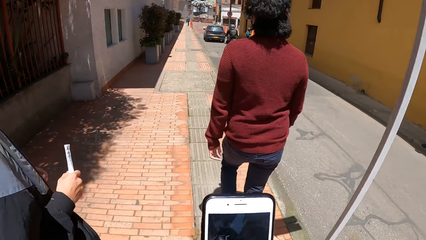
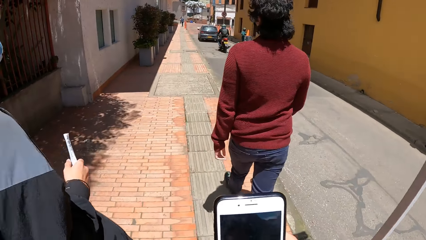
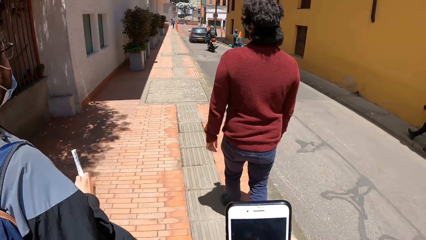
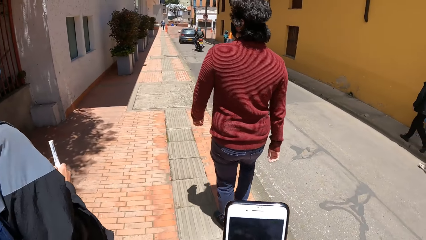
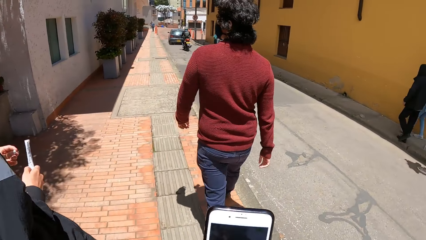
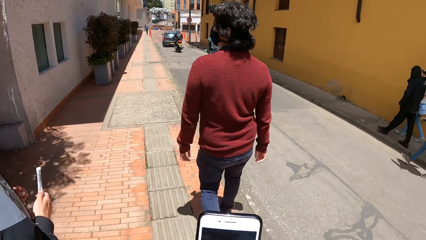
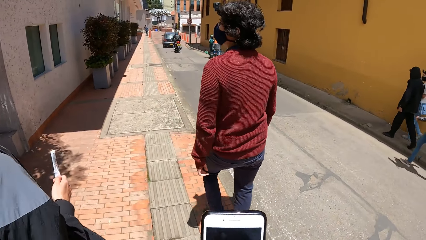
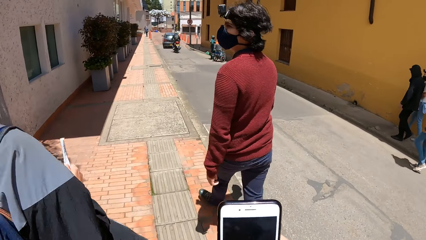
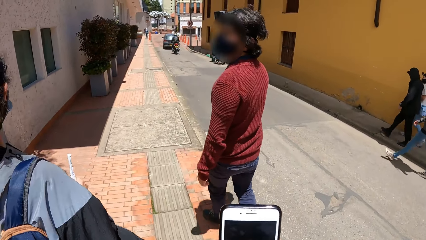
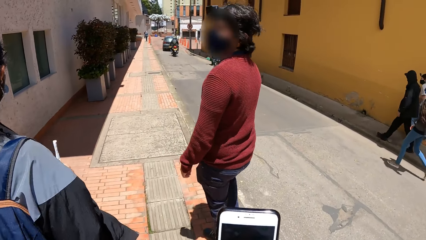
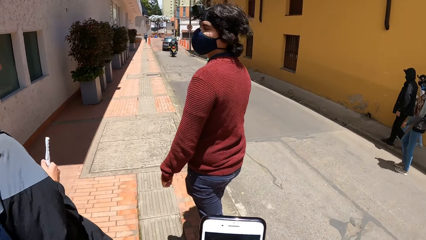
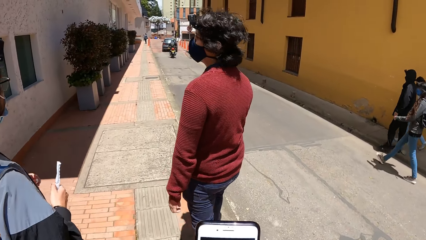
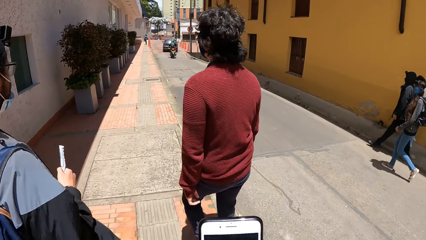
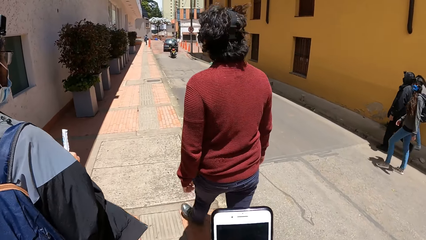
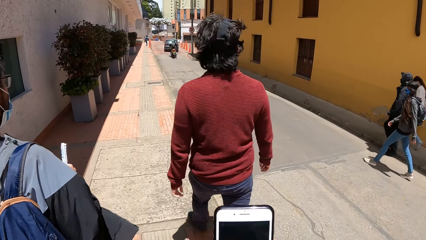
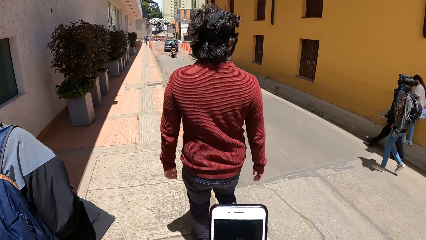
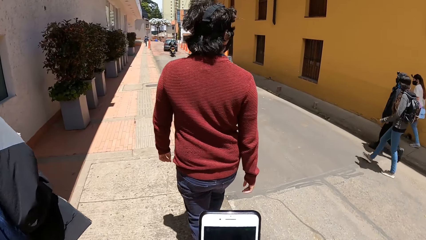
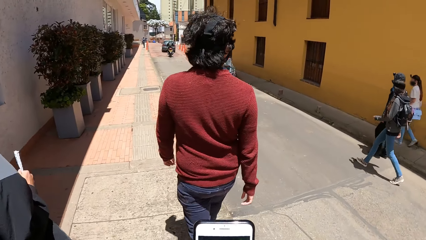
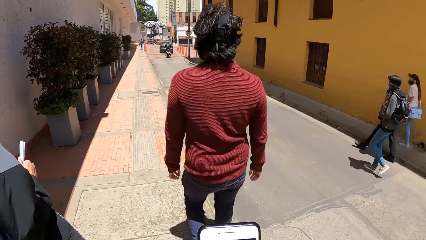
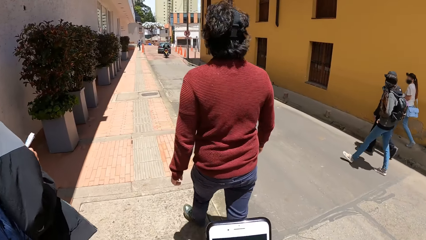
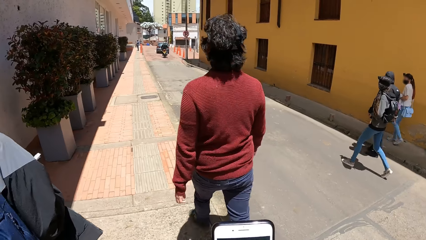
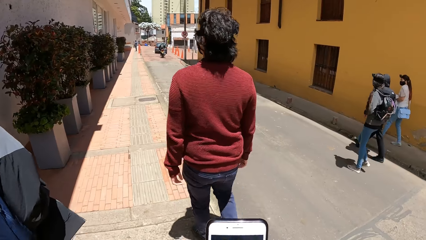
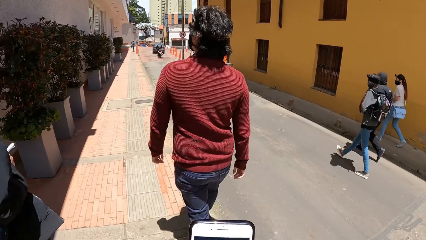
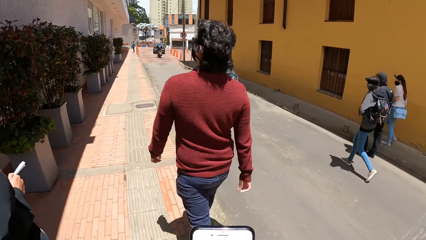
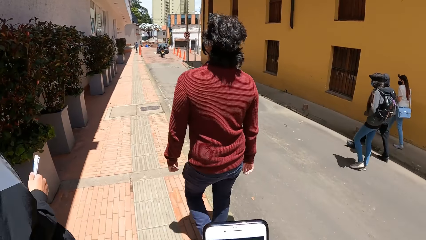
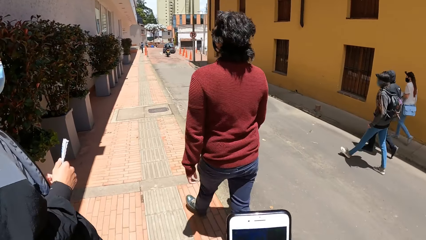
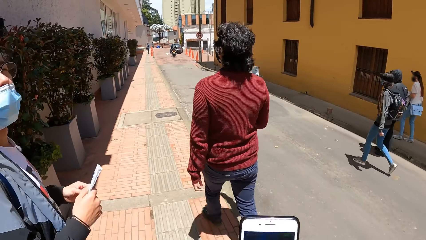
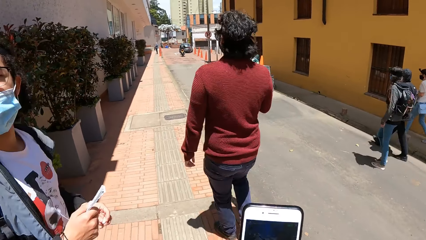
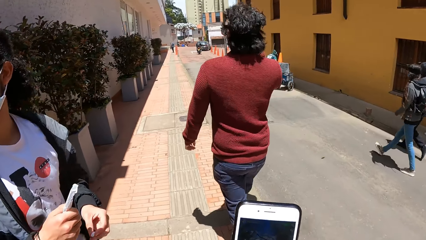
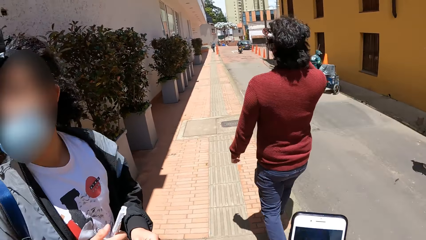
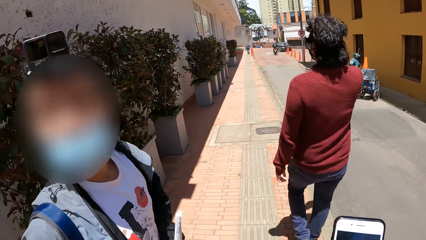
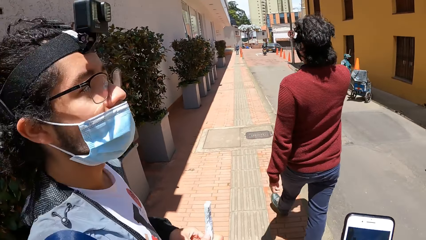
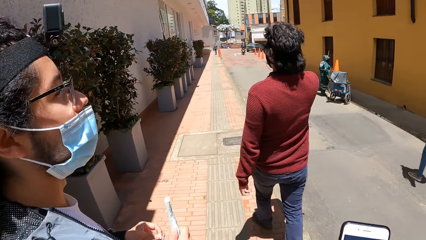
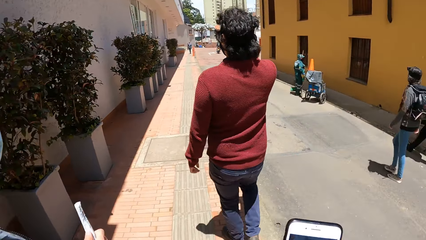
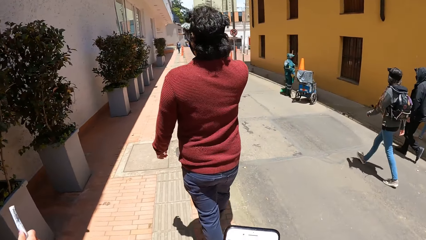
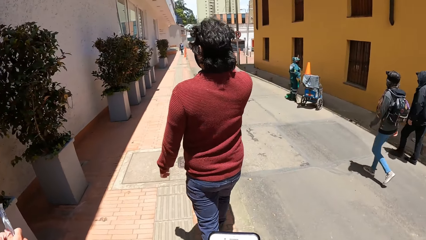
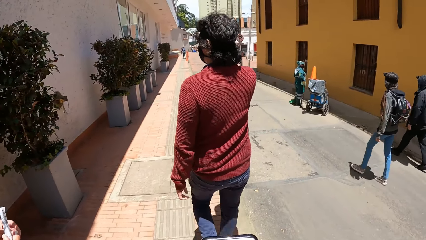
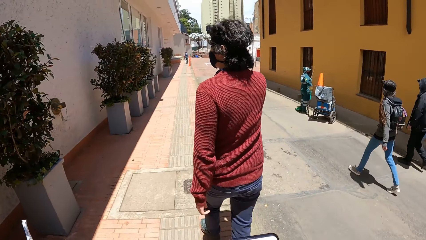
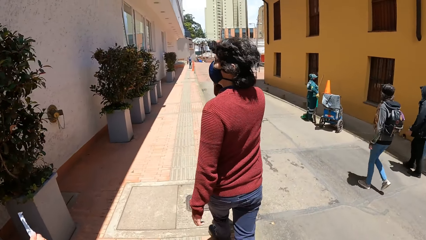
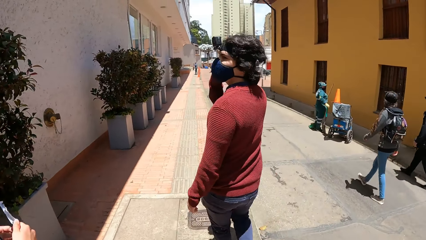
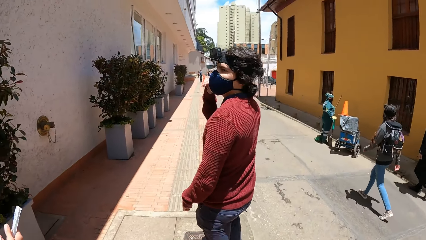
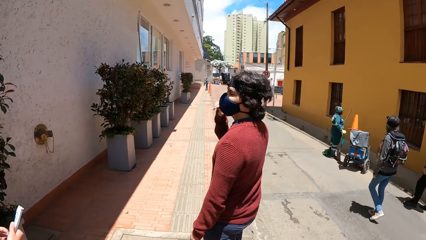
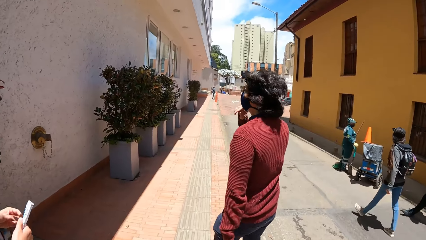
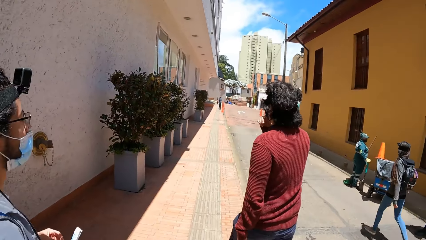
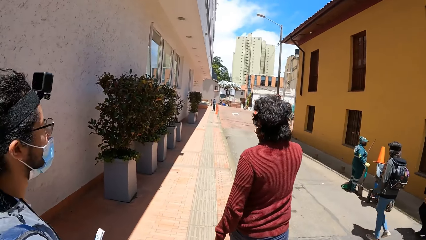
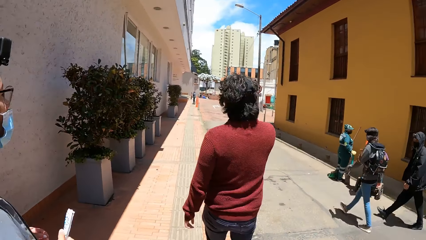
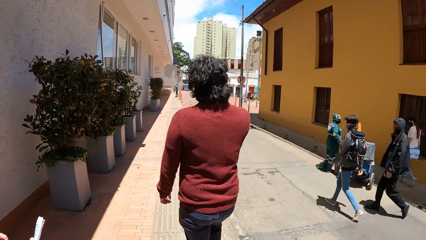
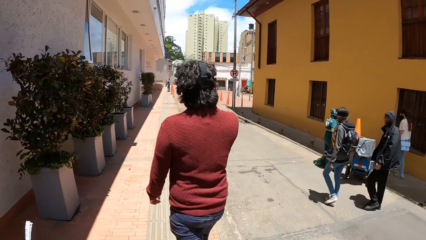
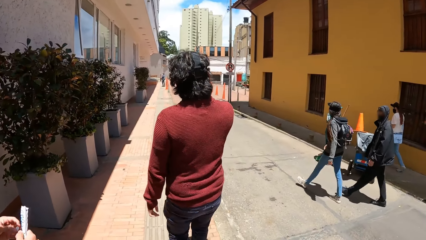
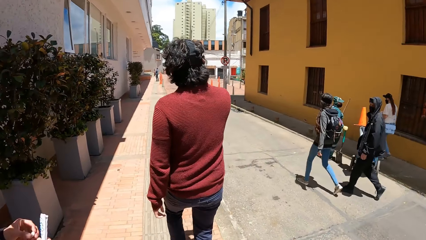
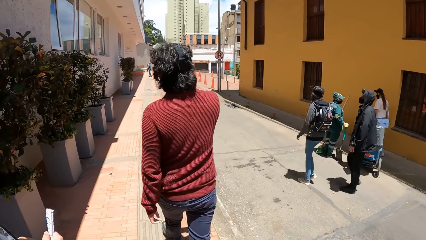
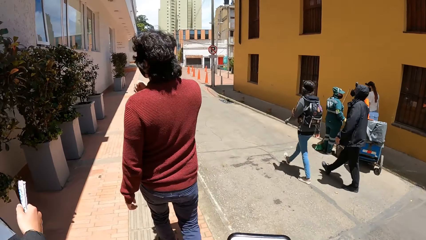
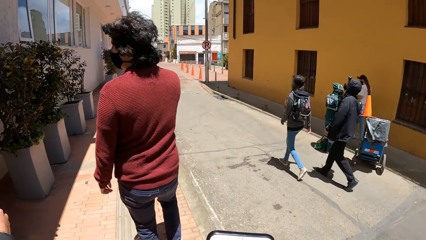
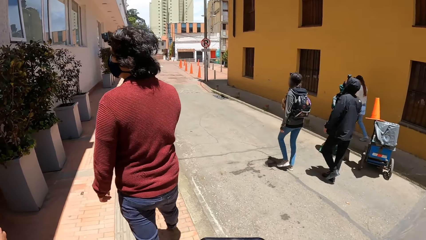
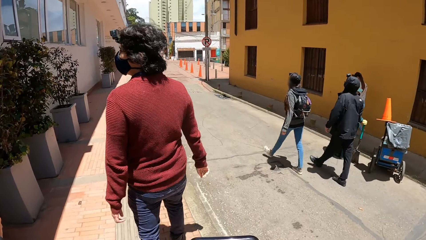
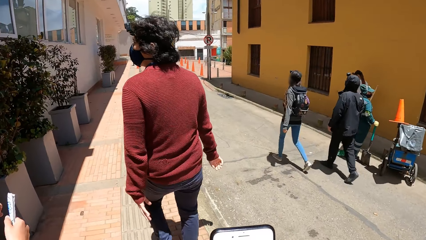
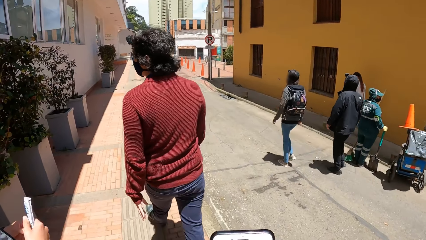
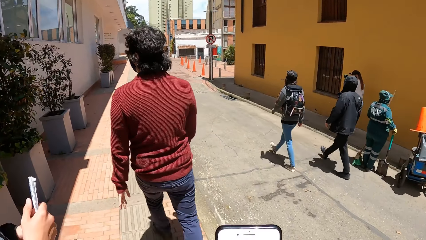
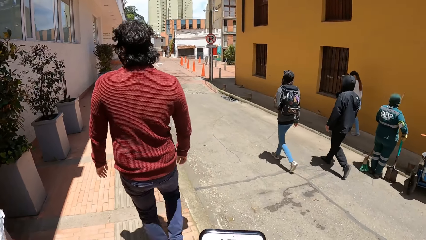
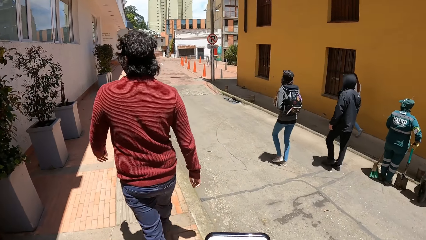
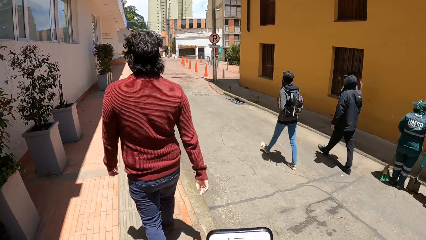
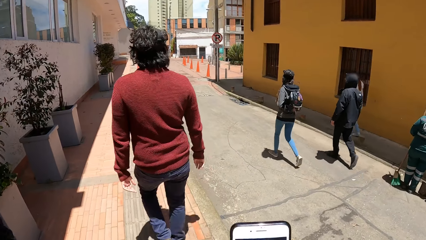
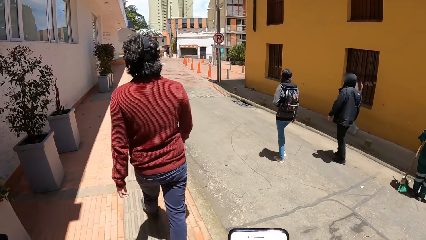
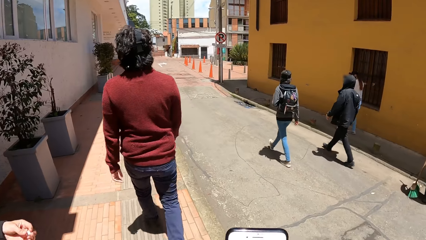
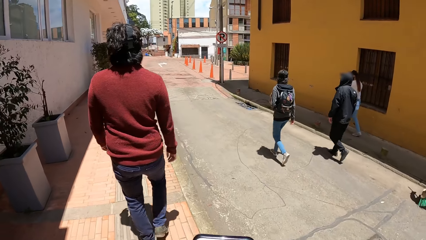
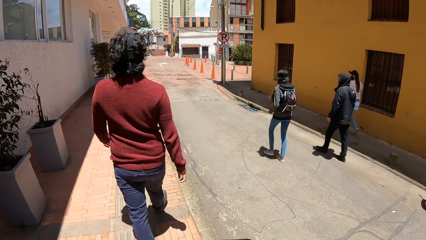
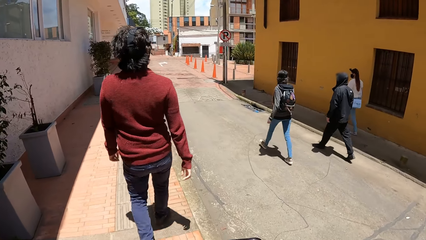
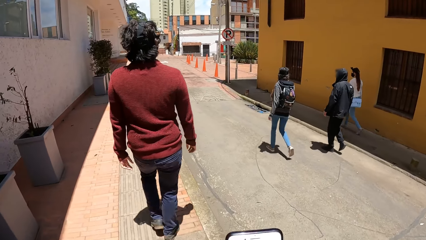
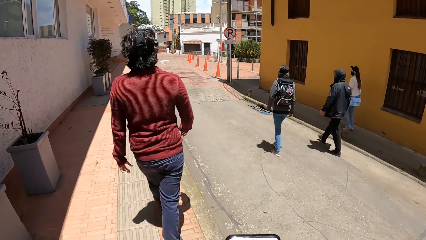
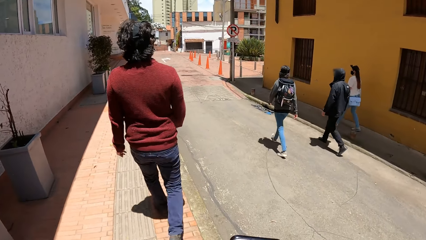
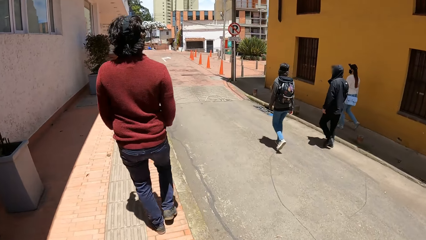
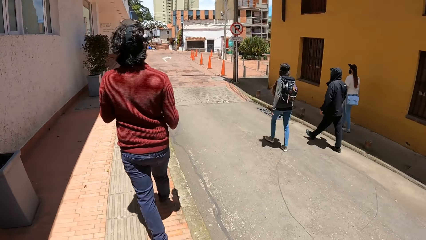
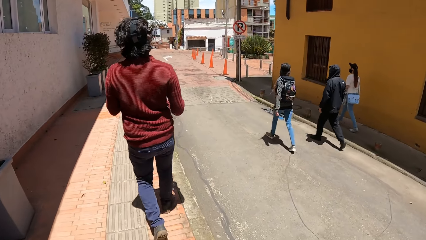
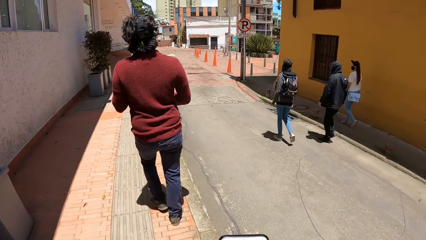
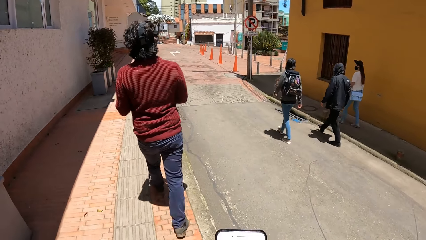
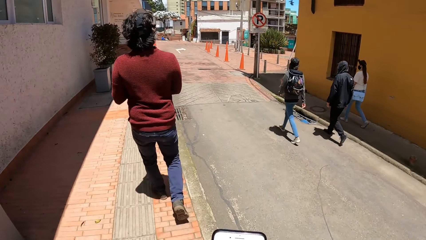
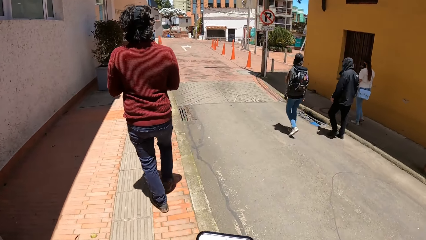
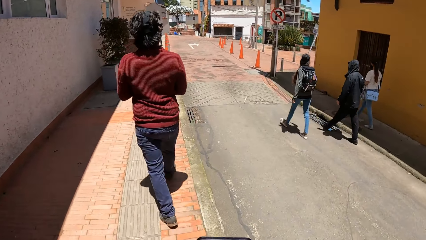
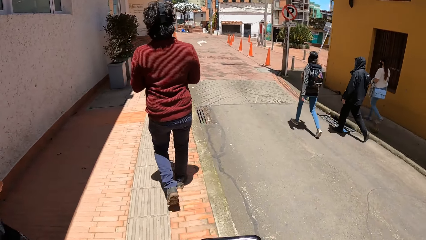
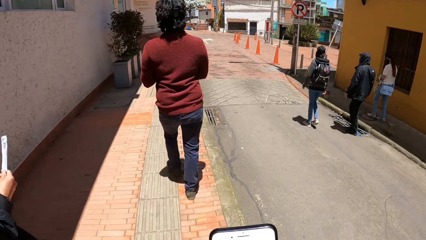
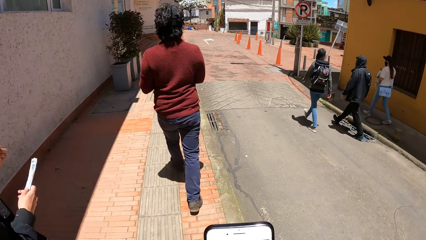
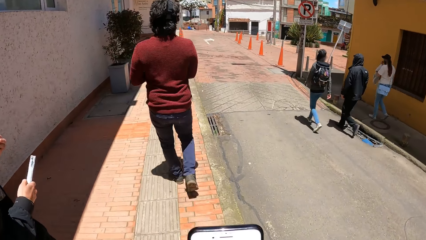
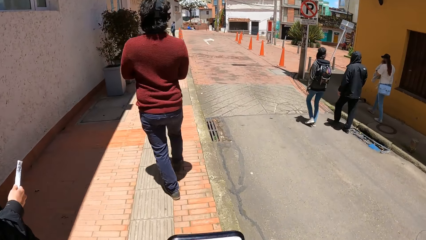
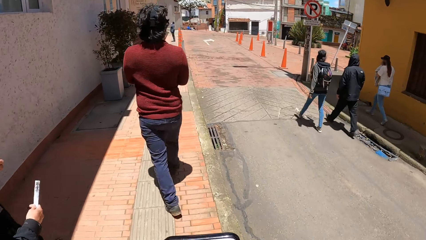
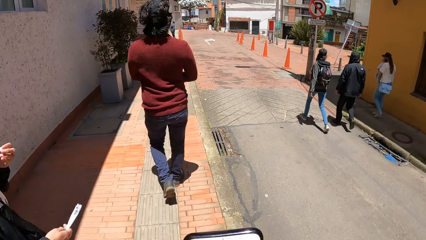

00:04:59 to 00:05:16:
A man walks around the street and looks back. Another man walks around the street and looks around. The camera wearer walks around the street.
